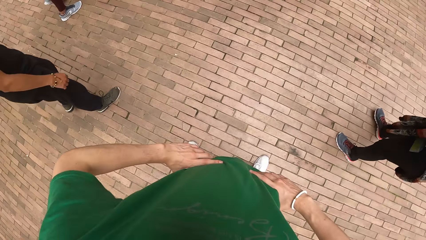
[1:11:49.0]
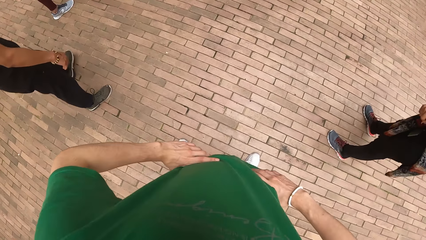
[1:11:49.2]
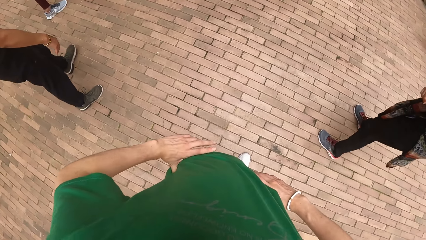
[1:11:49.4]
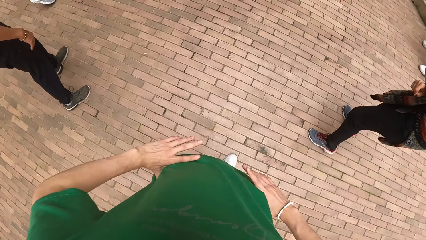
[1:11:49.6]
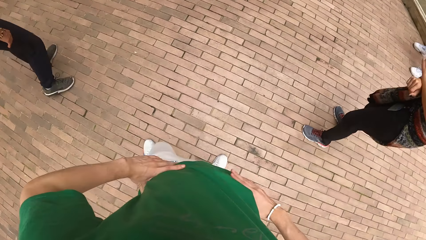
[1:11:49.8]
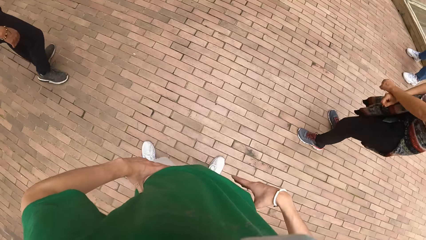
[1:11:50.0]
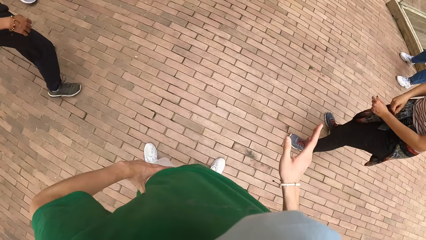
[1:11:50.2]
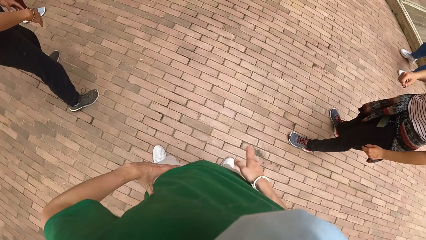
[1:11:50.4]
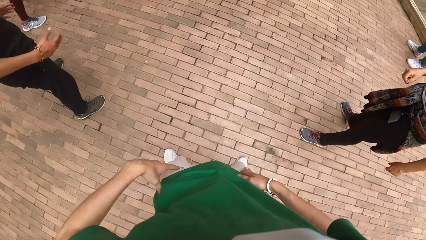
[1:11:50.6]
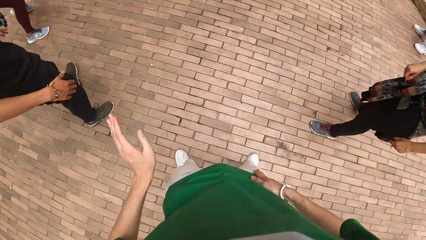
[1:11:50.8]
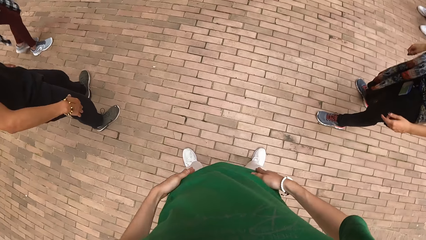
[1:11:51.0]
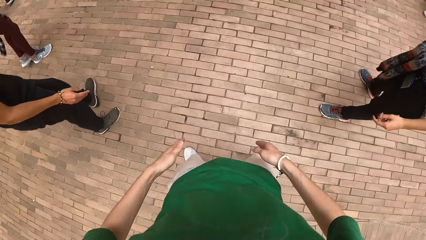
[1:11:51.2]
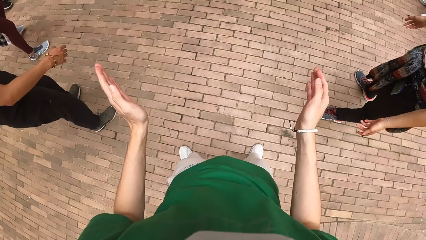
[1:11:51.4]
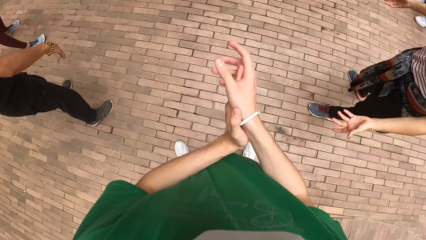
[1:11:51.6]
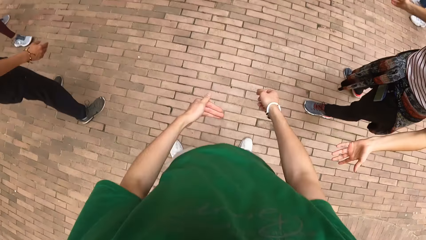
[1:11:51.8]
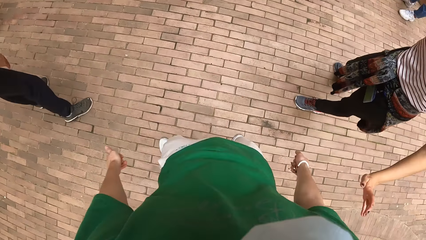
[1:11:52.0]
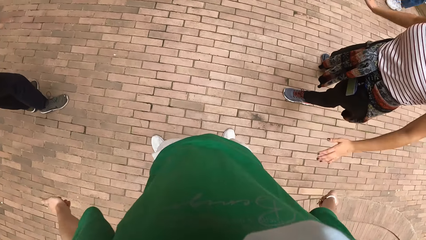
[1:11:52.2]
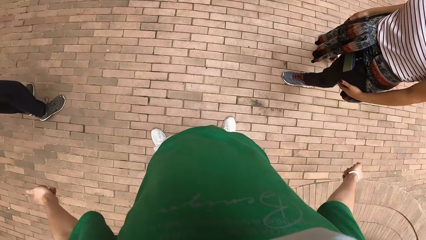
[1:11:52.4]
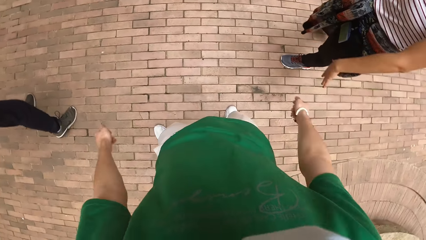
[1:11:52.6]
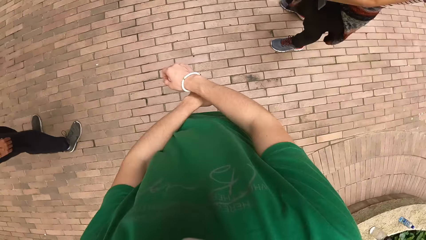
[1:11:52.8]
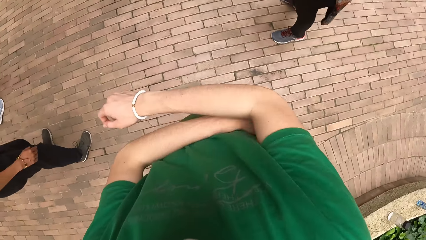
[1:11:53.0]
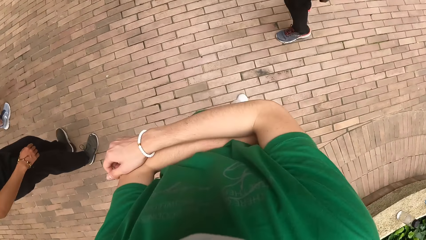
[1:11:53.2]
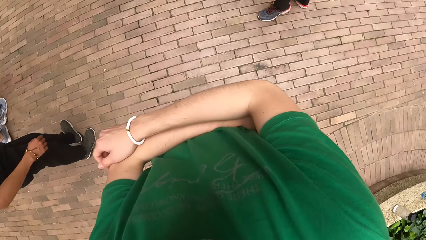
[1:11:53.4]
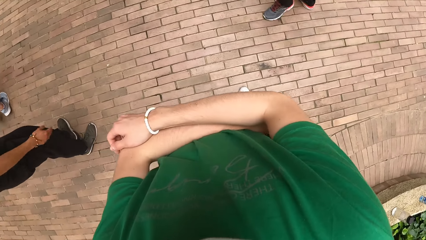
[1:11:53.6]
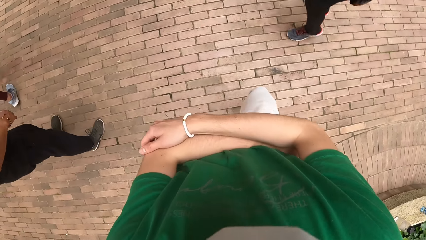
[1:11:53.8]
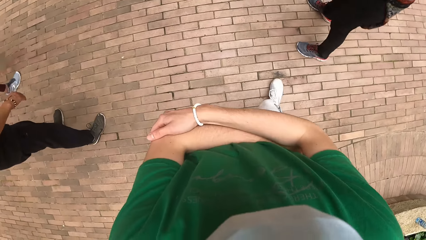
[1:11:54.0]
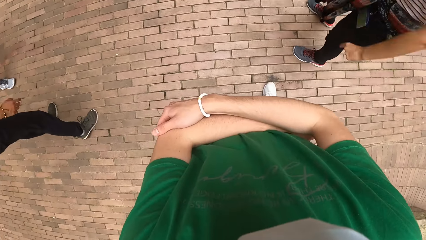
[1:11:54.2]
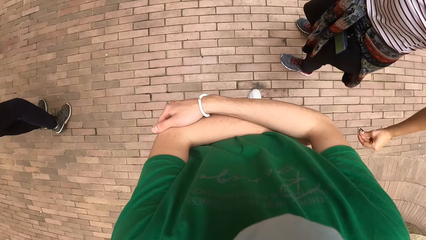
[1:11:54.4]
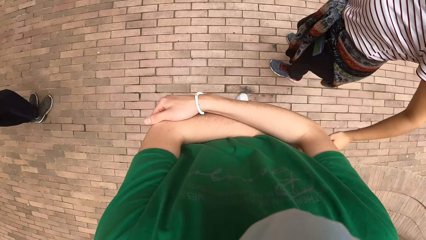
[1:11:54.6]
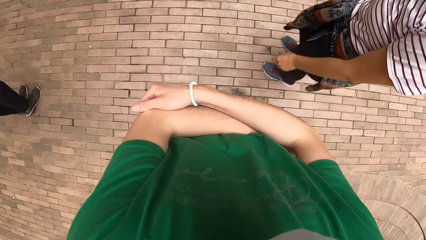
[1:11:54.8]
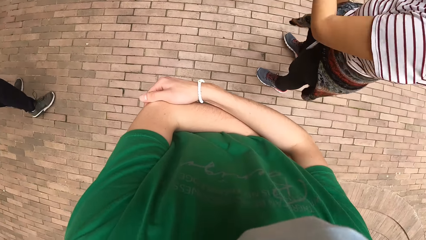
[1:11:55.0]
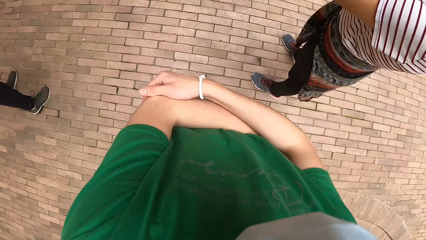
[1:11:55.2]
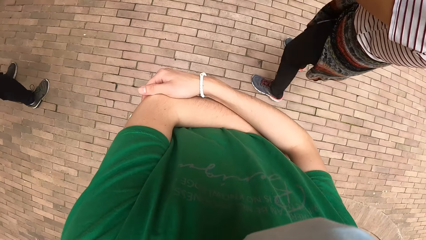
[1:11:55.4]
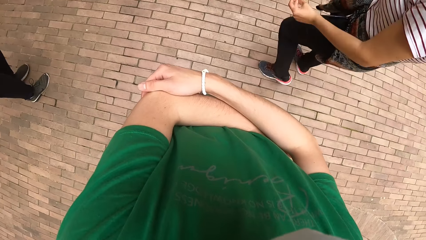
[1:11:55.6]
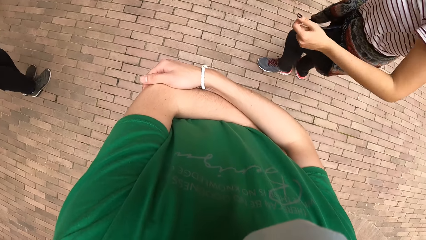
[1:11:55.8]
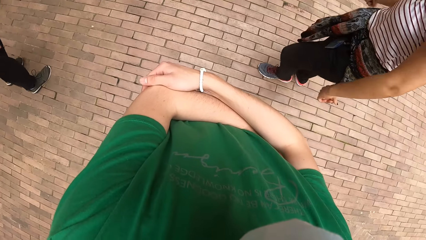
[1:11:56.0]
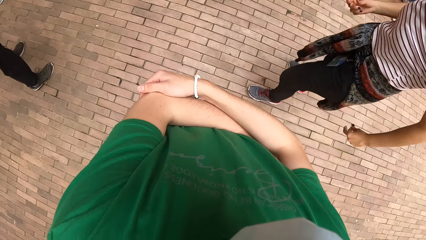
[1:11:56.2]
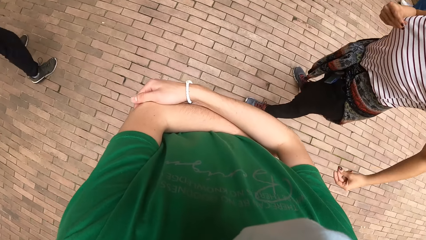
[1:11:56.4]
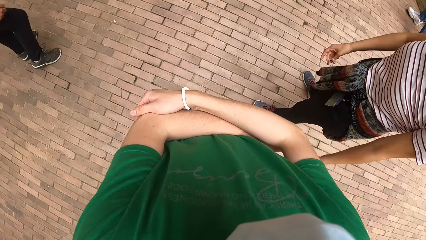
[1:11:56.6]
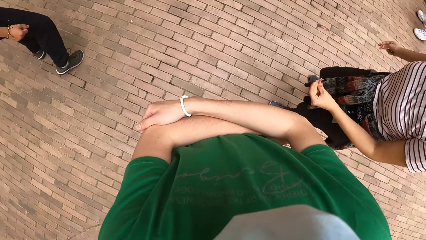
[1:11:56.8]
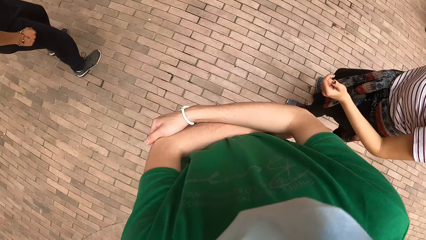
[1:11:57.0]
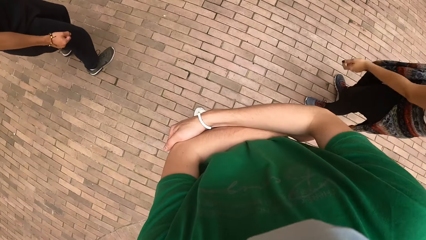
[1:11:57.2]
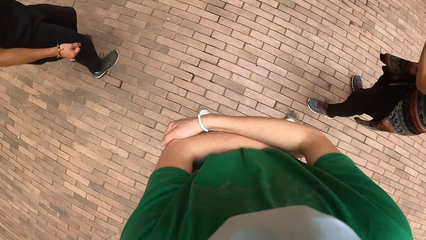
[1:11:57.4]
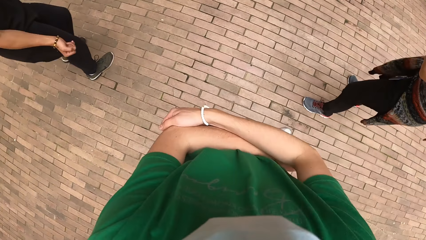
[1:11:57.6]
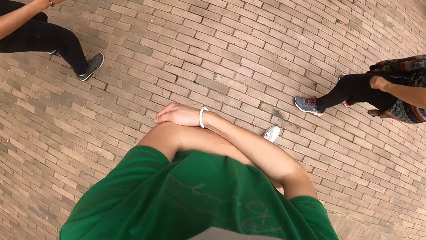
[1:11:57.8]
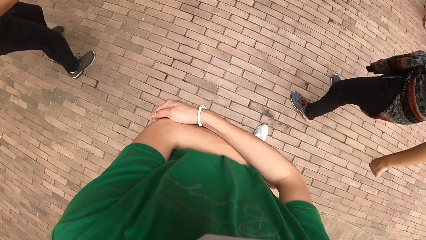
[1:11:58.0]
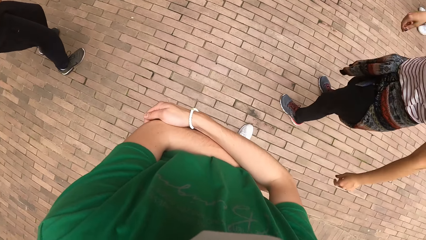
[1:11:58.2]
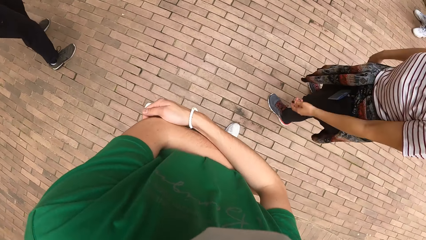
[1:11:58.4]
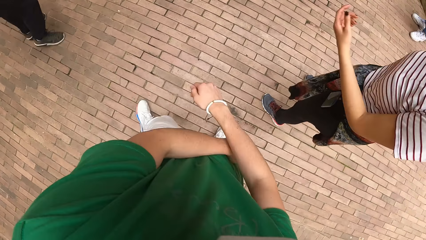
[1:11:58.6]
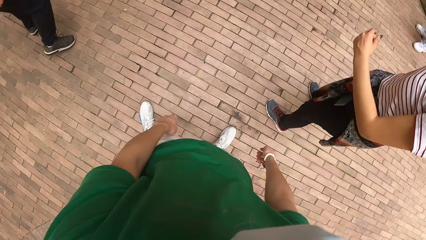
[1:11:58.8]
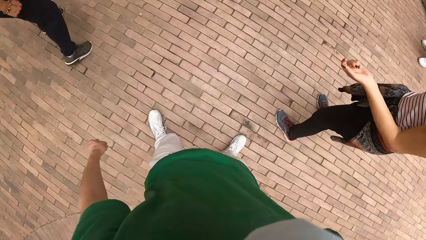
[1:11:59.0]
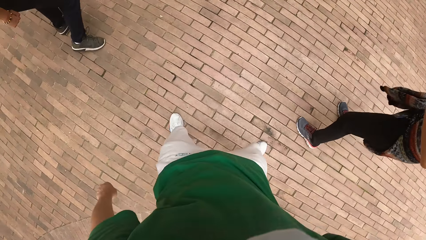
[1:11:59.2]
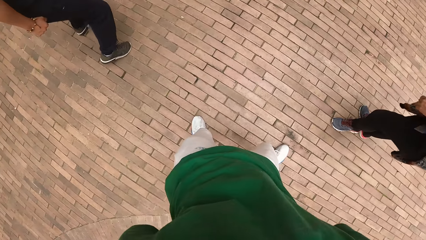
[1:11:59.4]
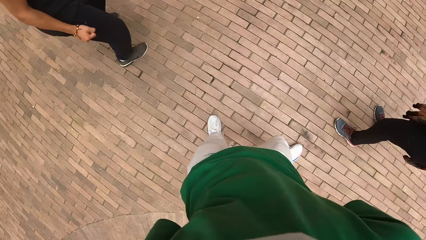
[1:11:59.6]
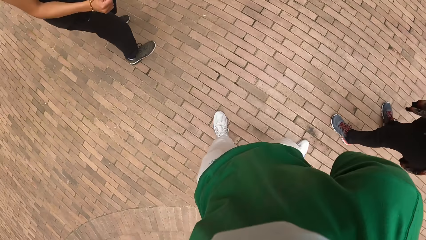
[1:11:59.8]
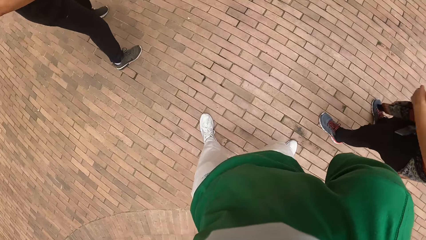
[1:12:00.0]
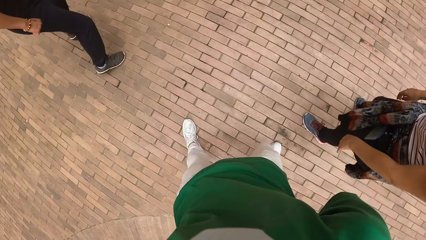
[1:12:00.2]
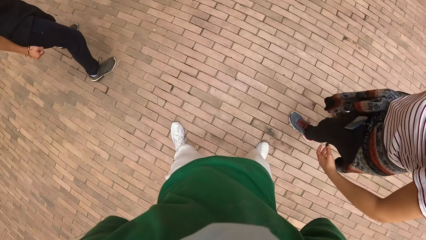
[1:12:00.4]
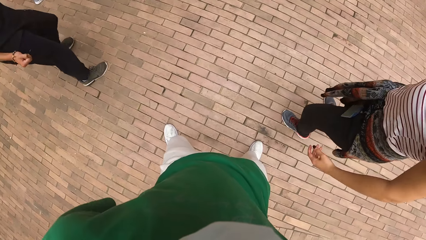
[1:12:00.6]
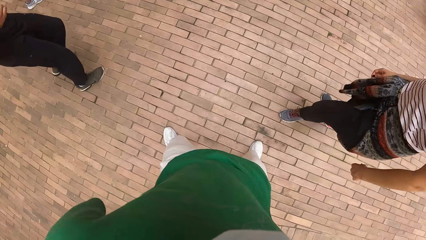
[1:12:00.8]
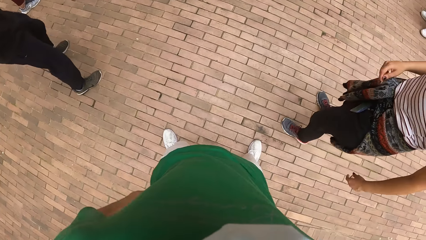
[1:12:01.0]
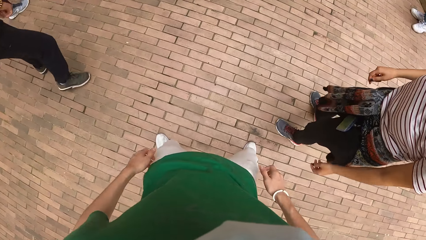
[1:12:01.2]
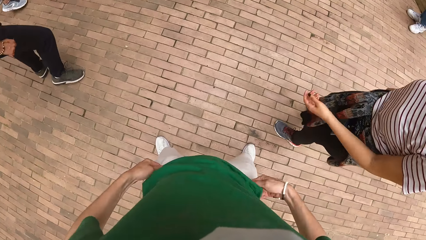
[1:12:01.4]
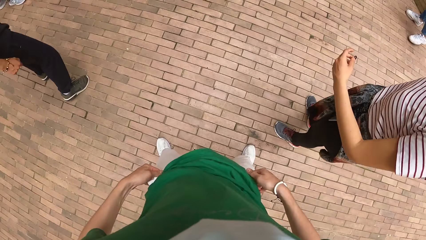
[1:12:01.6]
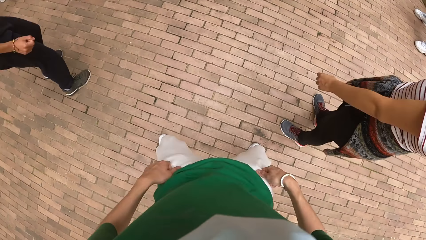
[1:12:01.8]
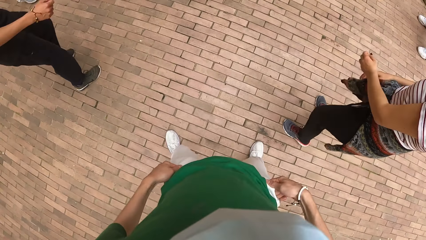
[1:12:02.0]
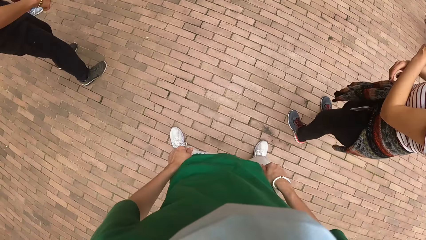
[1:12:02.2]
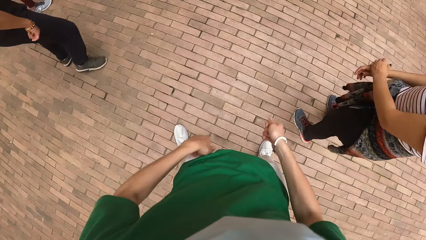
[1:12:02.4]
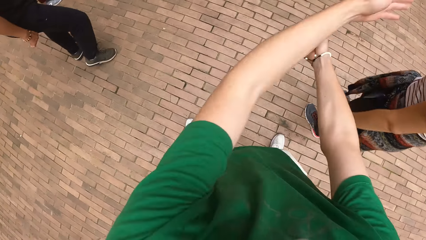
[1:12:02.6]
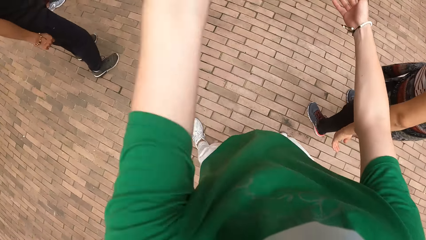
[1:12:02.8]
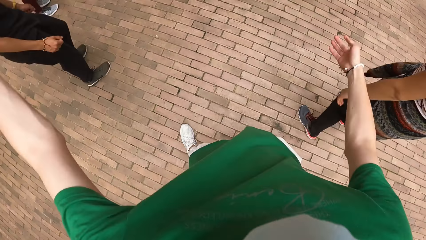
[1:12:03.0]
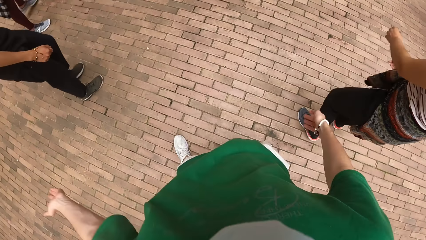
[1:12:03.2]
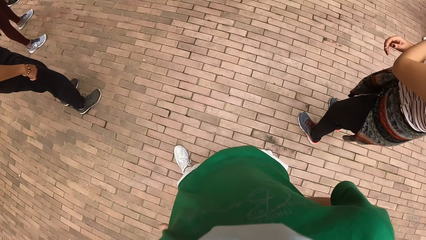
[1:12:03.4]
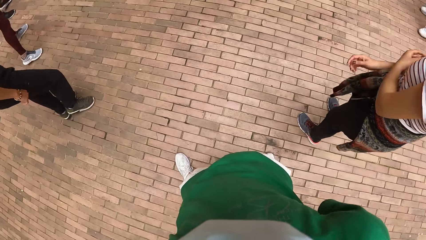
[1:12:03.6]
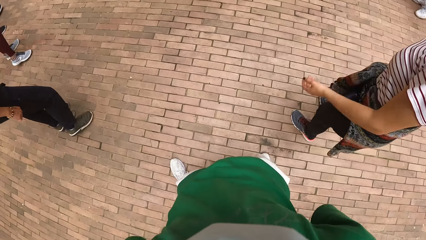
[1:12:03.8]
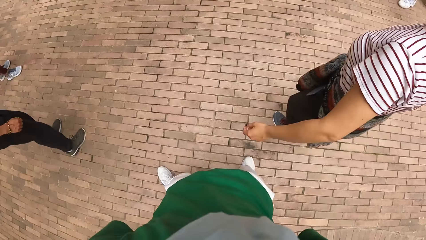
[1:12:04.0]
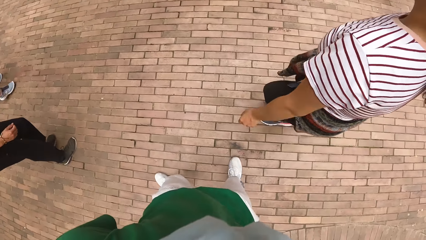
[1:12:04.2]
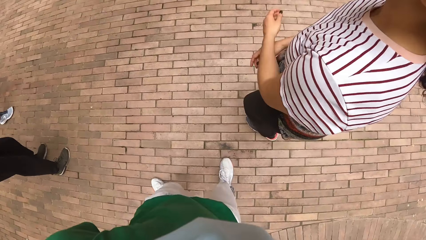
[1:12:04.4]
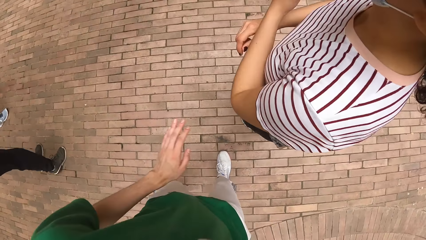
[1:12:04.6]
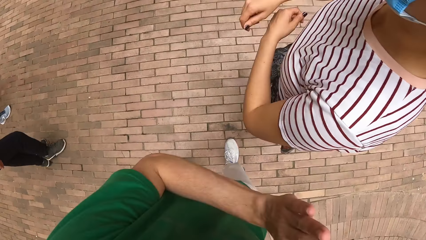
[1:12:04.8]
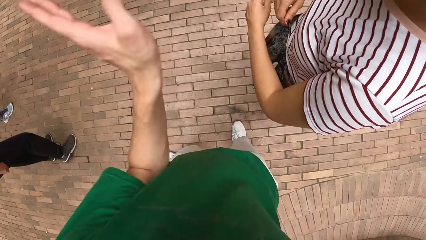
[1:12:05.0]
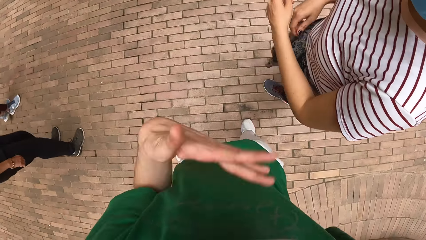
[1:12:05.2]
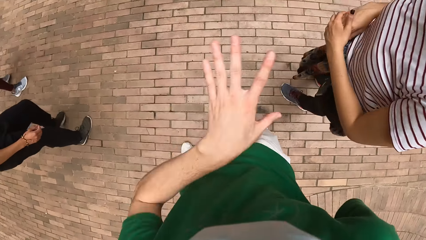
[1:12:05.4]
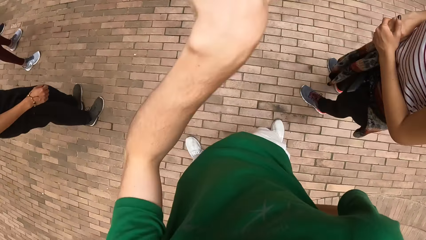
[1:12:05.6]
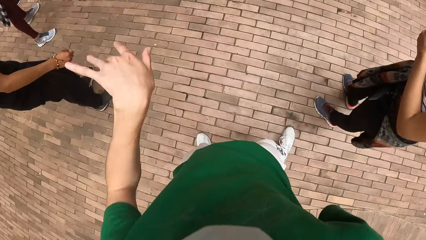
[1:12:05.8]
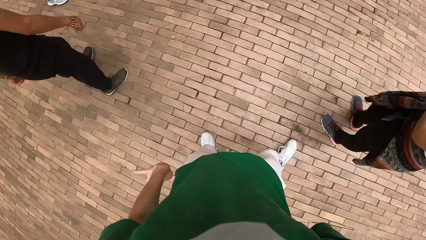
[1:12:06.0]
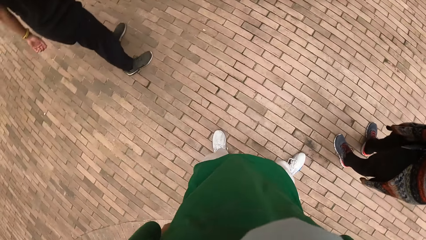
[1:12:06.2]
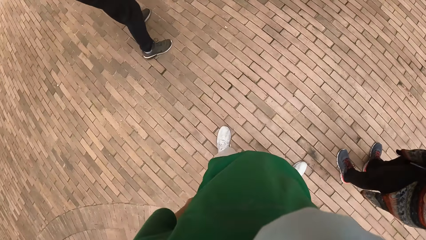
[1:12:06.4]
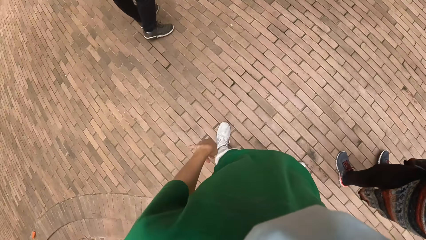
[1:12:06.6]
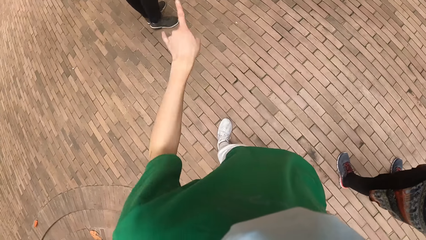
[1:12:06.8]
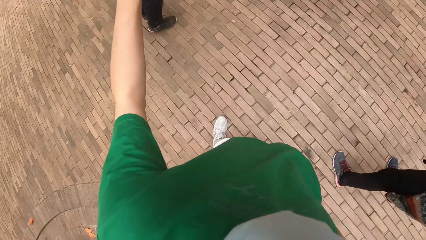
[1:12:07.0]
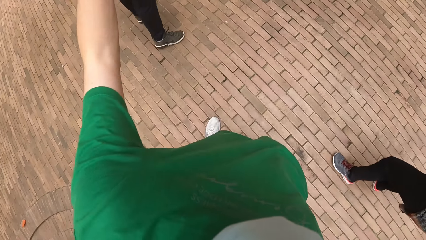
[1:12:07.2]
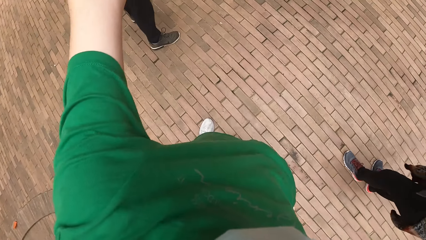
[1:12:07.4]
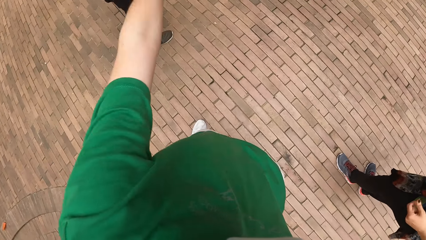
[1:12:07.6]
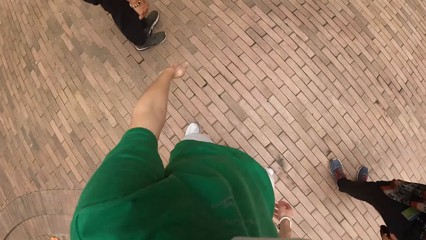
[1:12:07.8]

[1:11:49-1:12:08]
The camera wearer hits his right leg with his right hand. He hits his left leg with his left hand. He claps both hands together. He folds his arms. He adjusts his trousers with both hands. He converses with the girl.
